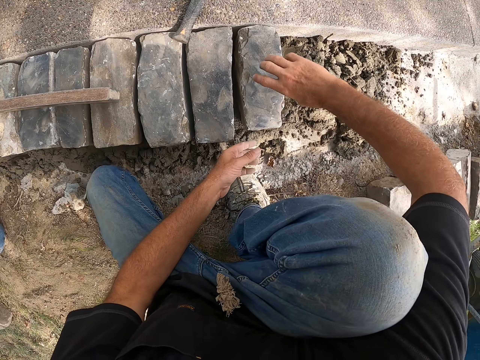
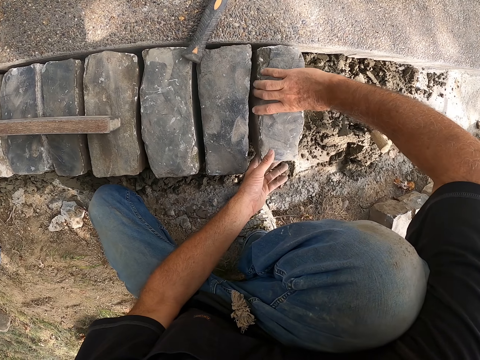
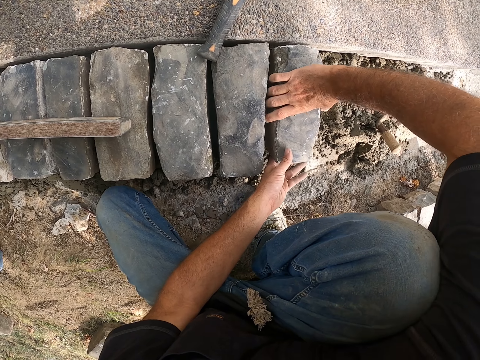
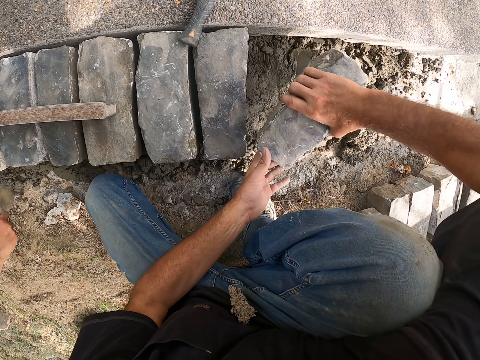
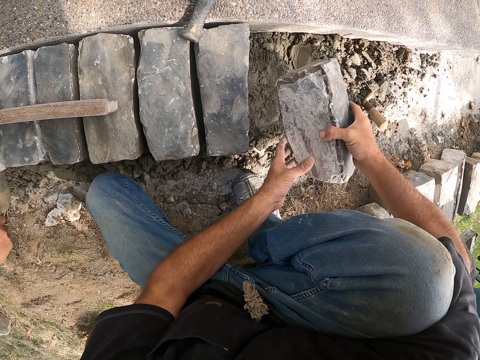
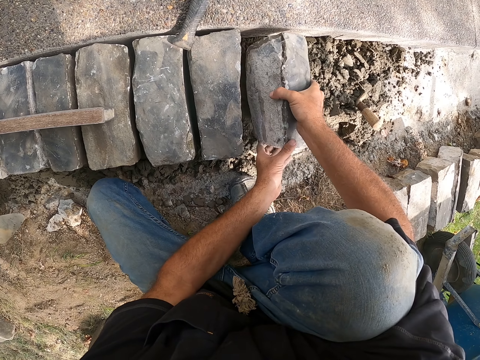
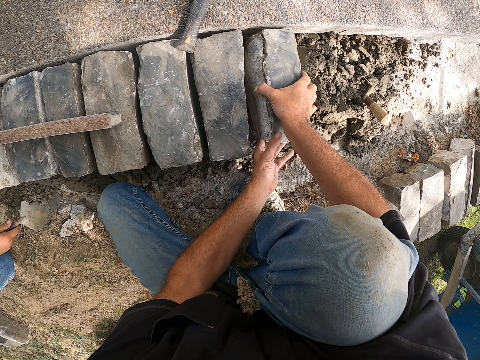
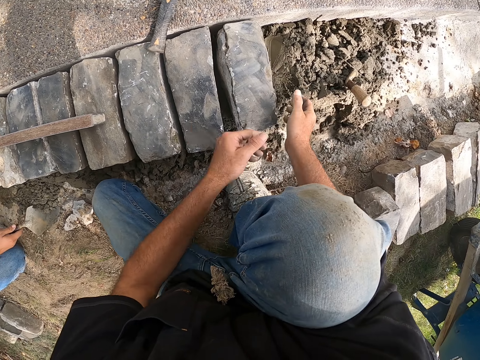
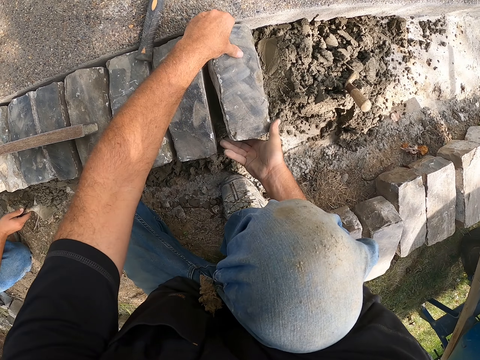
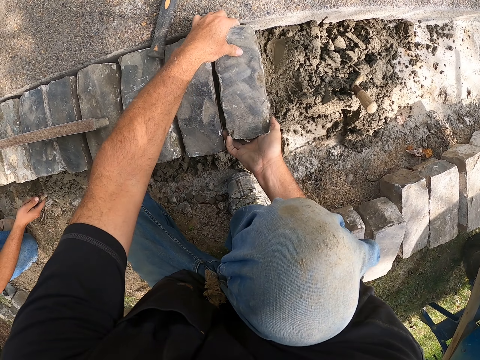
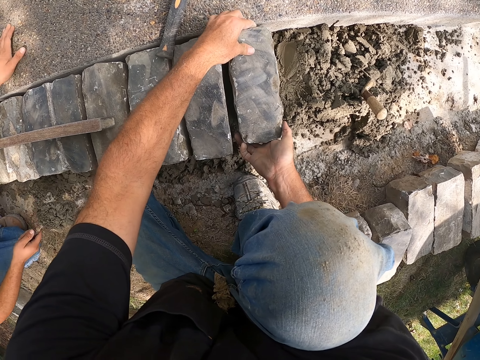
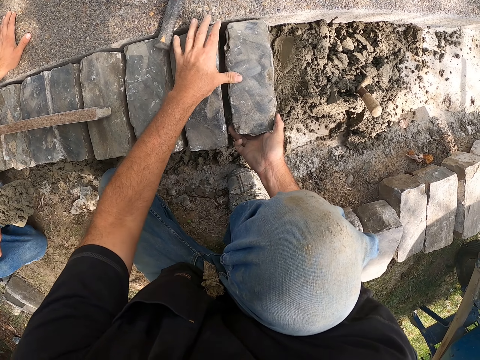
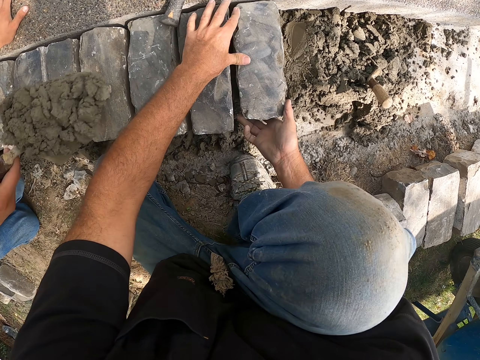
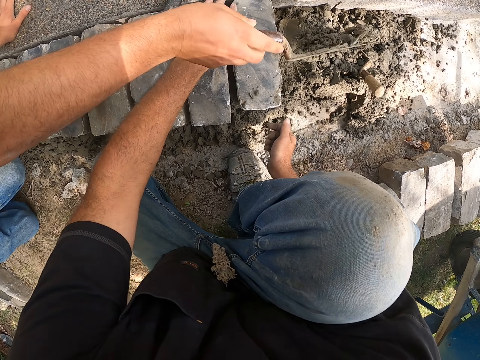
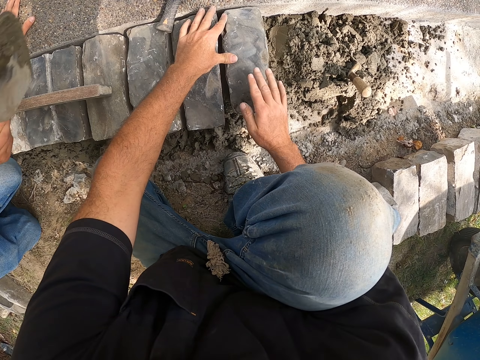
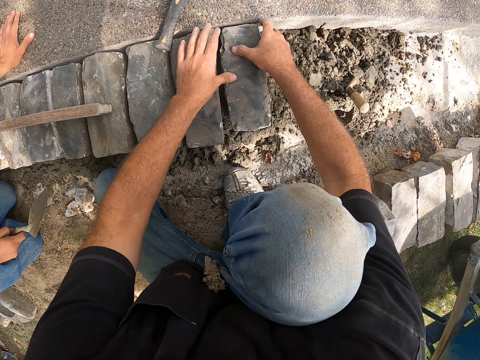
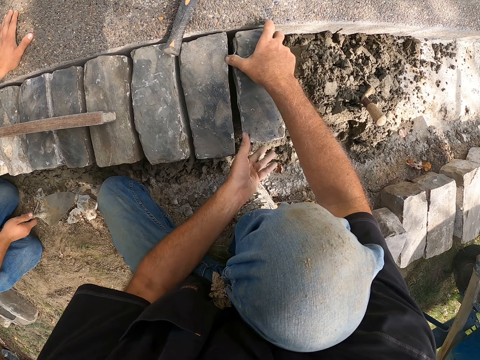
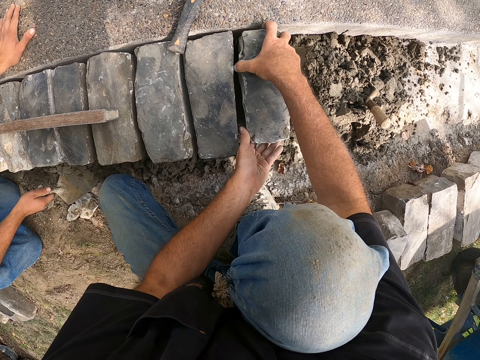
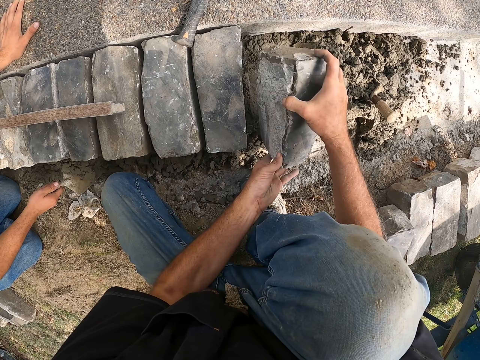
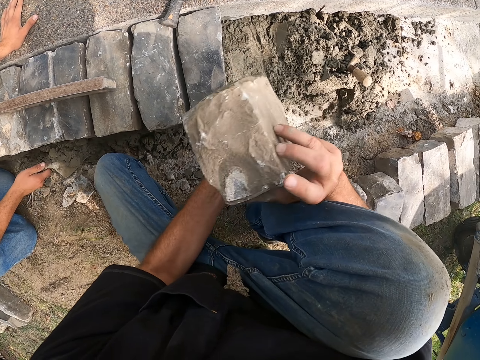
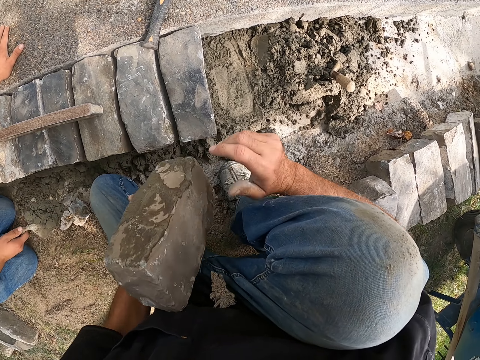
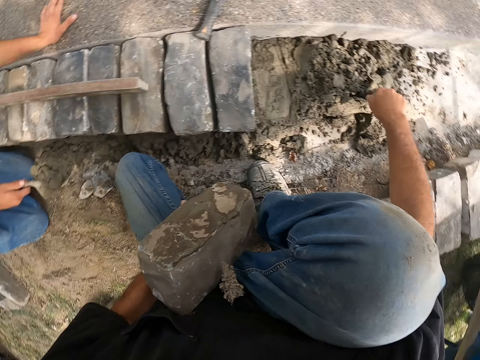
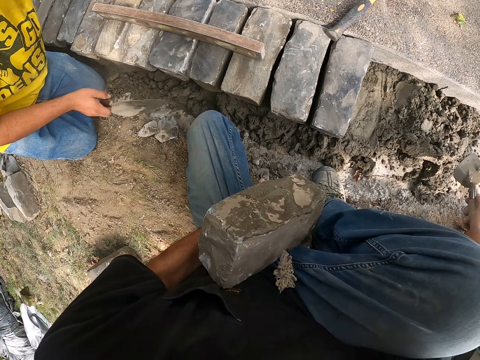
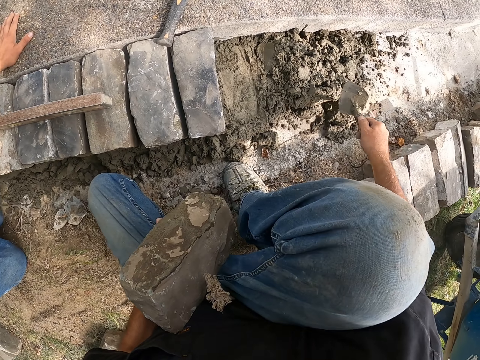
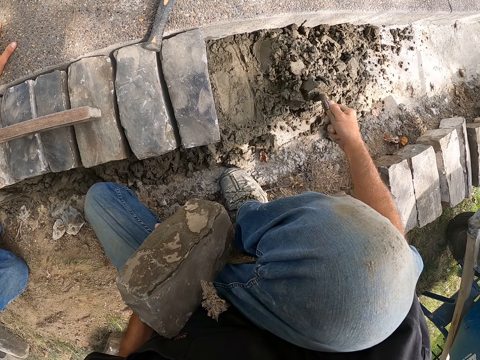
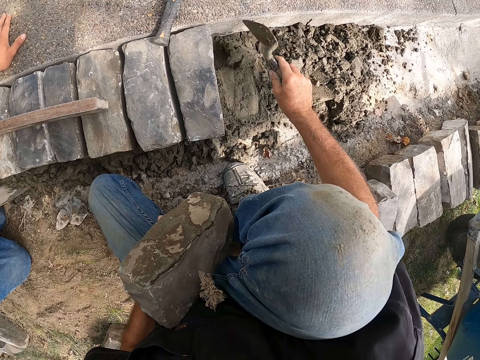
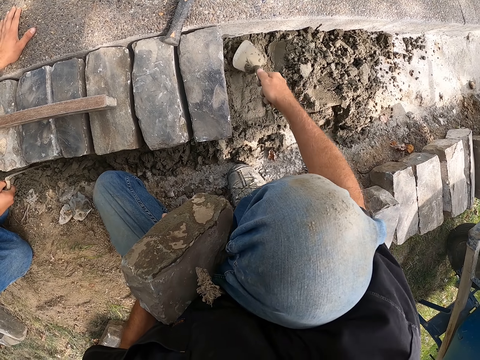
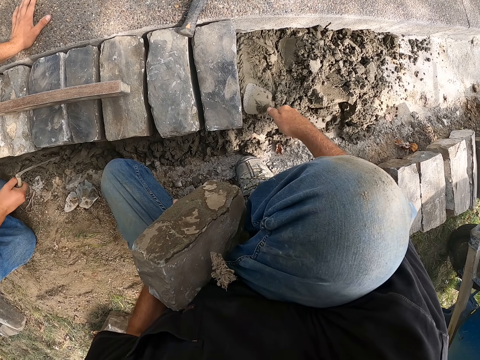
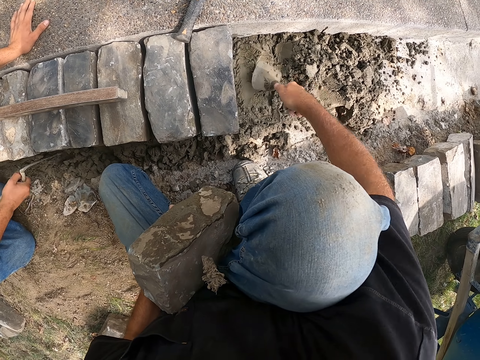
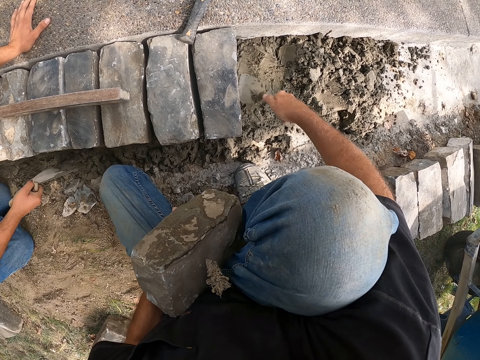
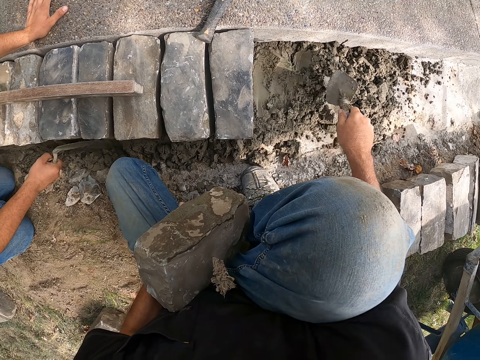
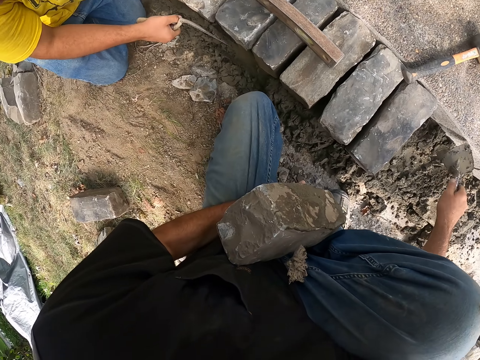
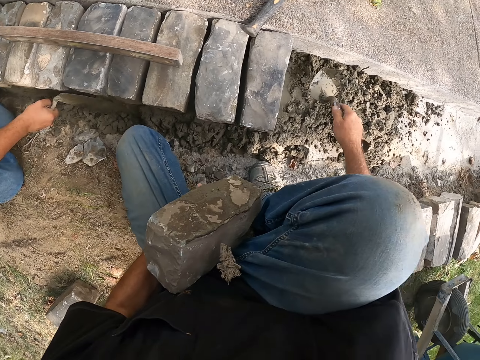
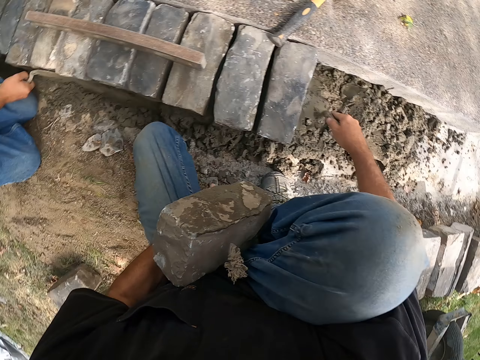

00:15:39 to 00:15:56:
The camera wearer looks around a construction site. They adjust a block on the ground. A man scoops cement from the ground and pours the cement on the ground. The camera wearer picks up a block from the ground. They mix cement on the ground. The man smears cement on blocks.

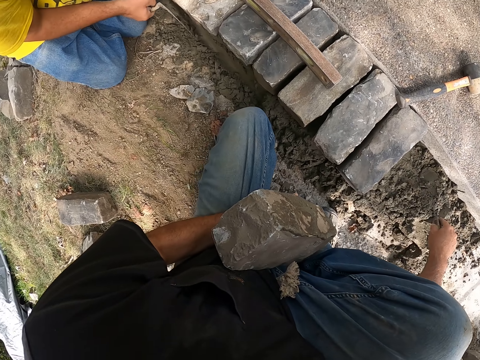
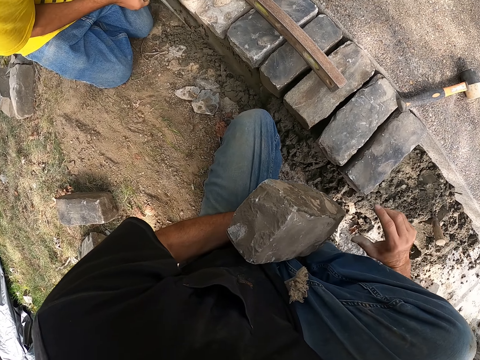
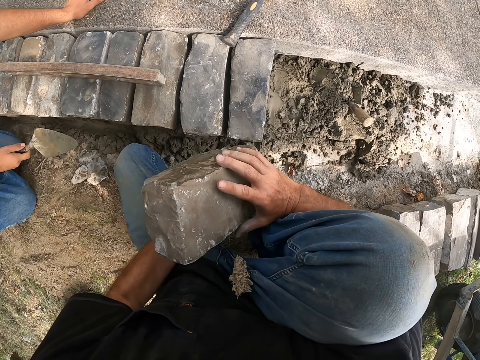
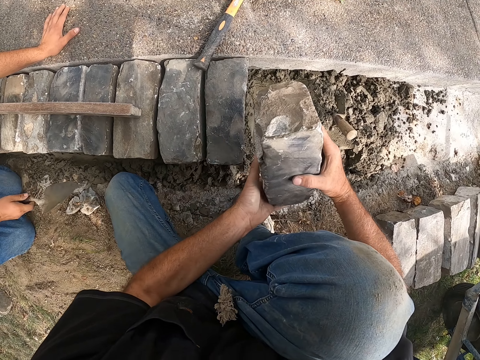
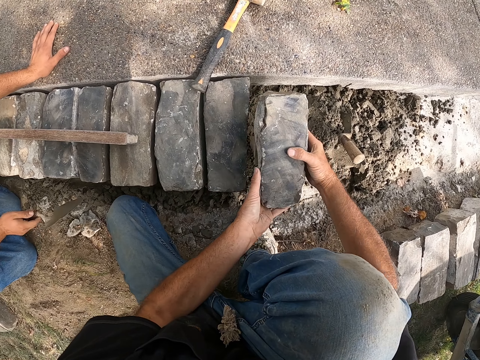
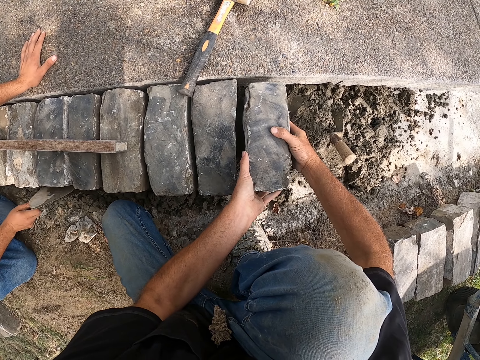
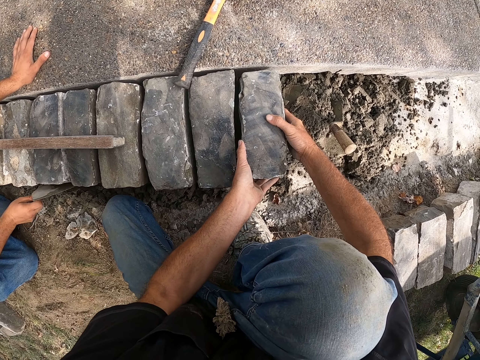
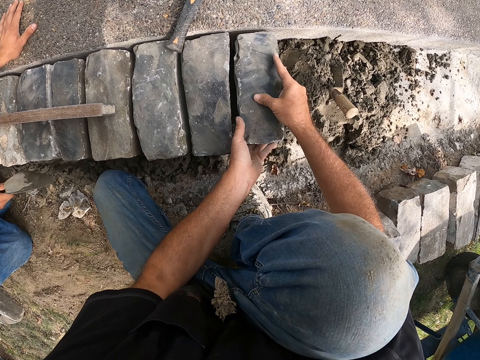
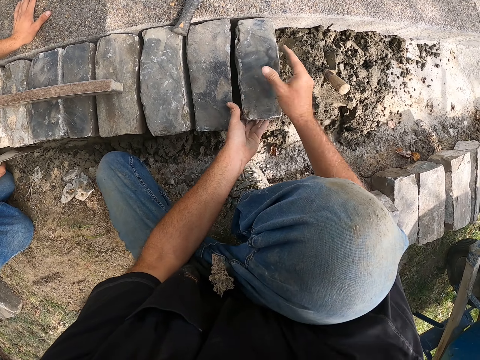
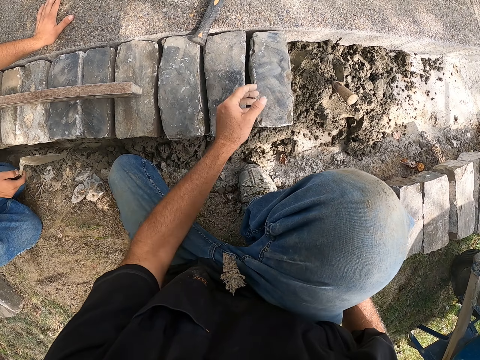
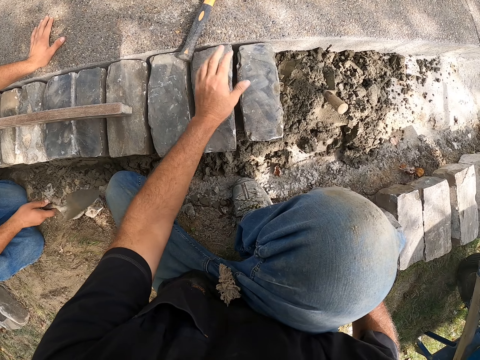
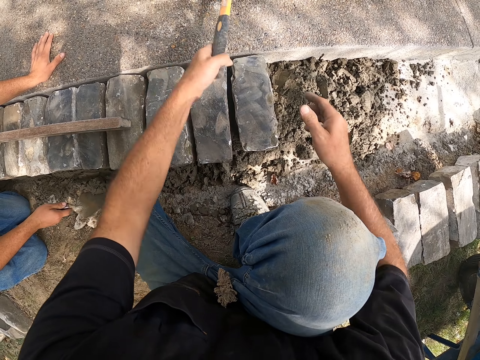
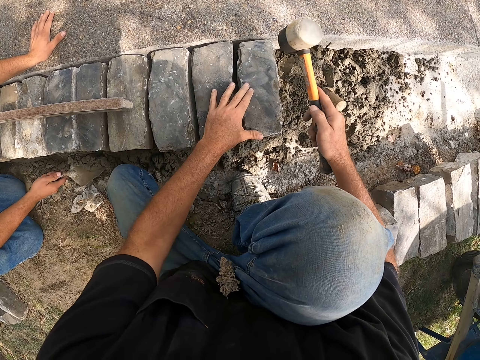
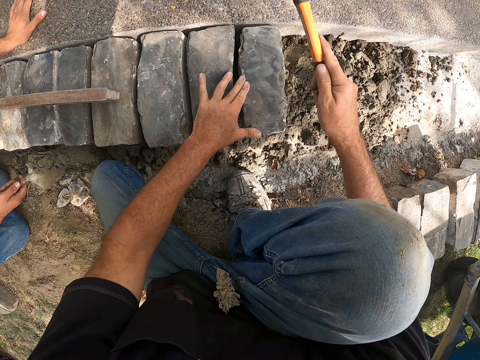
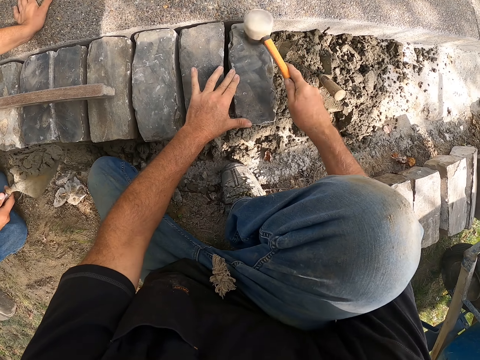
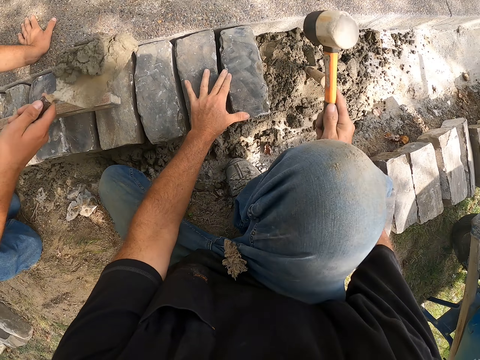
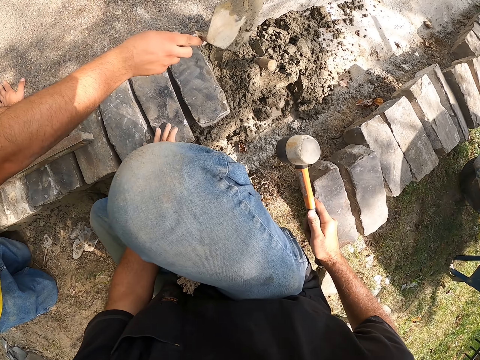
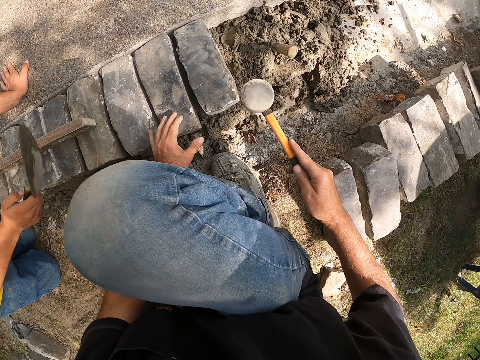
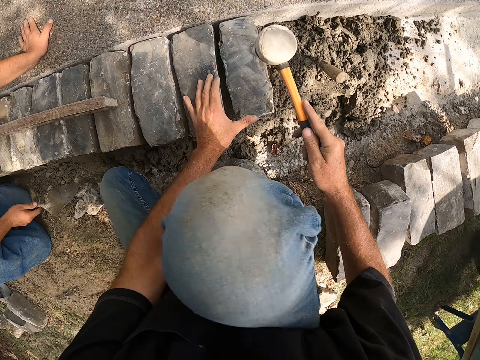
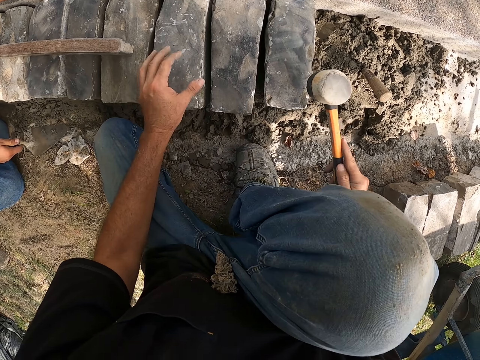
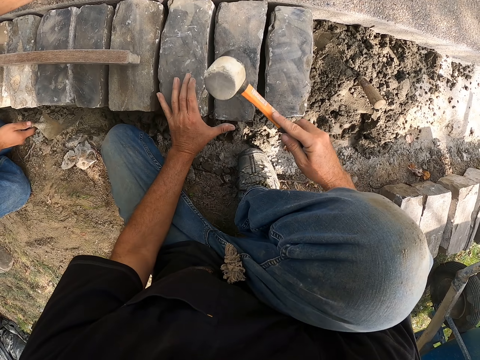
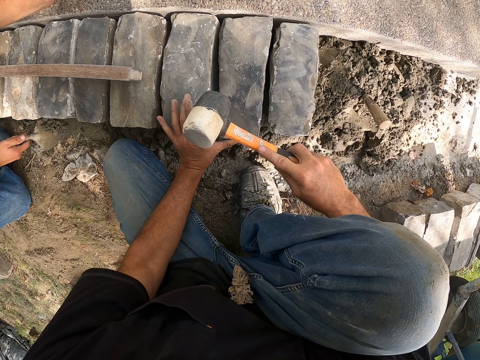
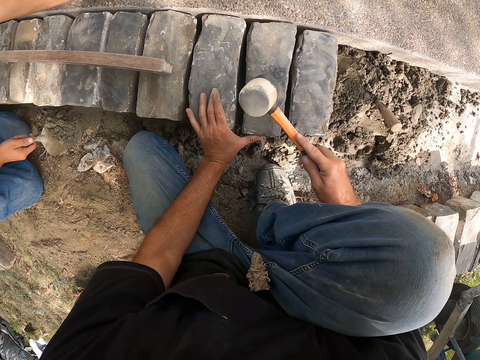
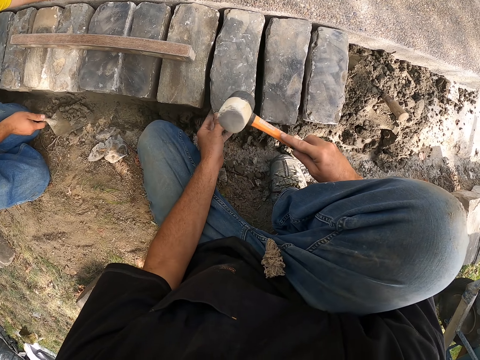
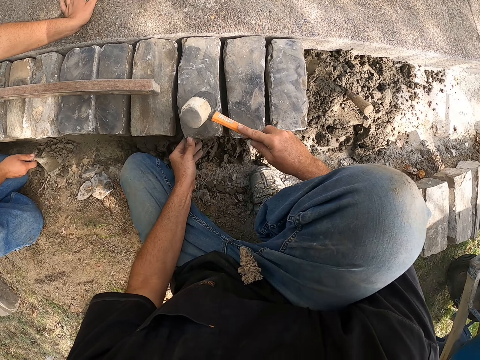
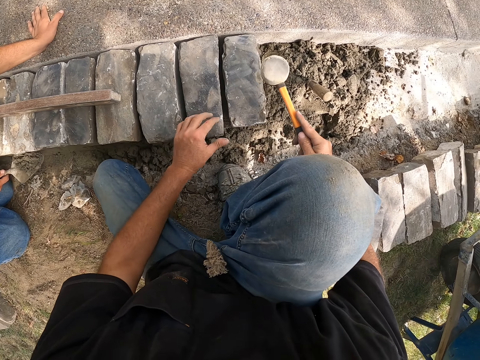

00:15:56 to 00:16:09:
The camera wearer puts down a block on the ground. They adjust a block on the ground. They pick up a hammer from the ground. They hit a block with the hammer. A man pours cement on the ground. The camera wearer hits blocks with the hammer.
